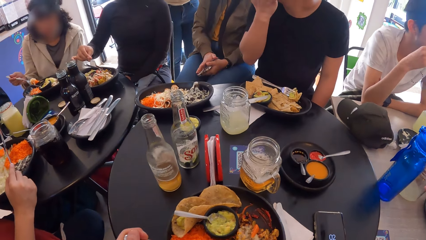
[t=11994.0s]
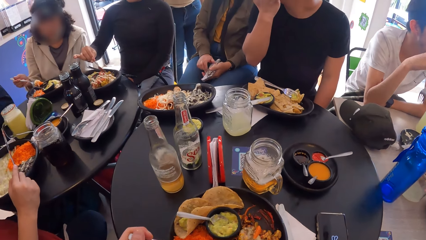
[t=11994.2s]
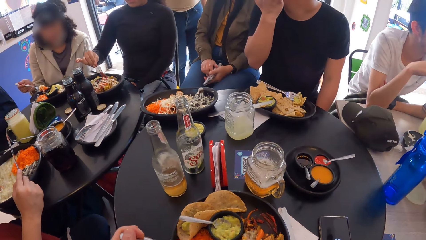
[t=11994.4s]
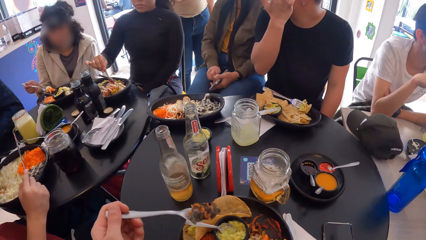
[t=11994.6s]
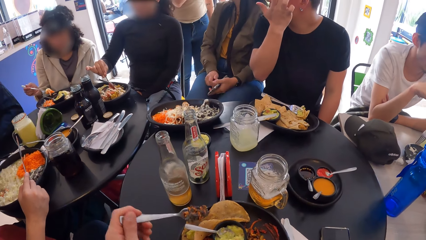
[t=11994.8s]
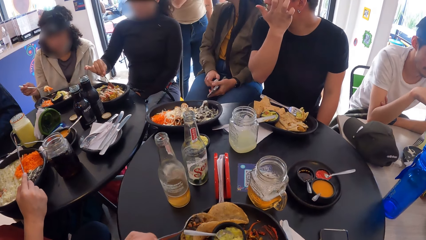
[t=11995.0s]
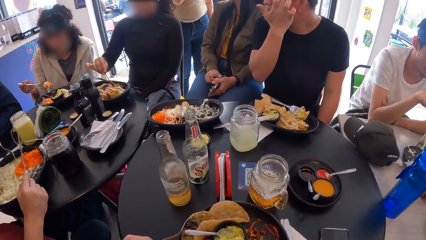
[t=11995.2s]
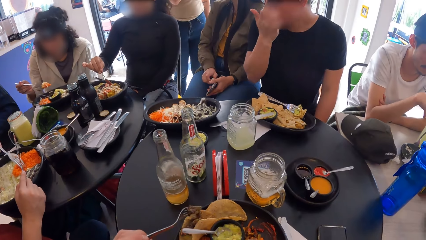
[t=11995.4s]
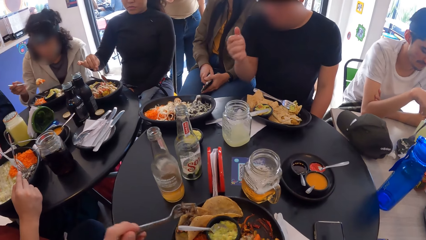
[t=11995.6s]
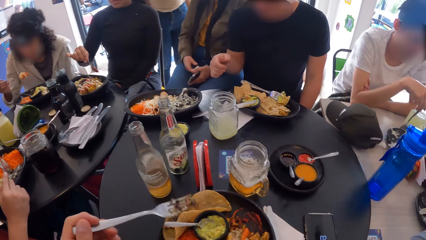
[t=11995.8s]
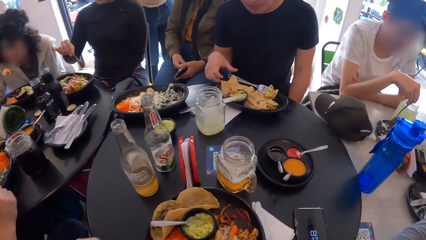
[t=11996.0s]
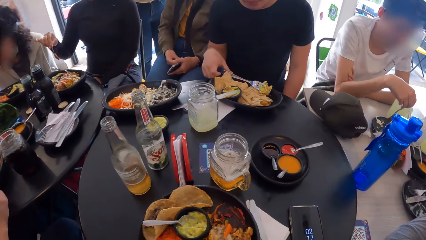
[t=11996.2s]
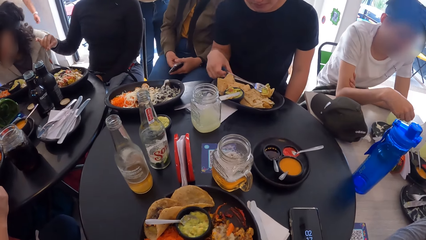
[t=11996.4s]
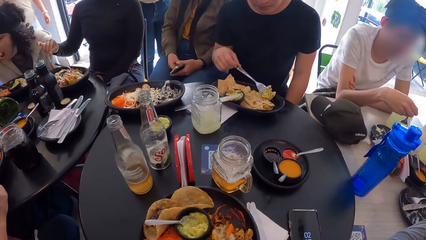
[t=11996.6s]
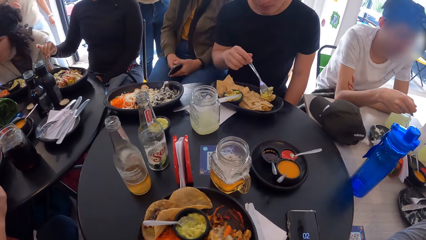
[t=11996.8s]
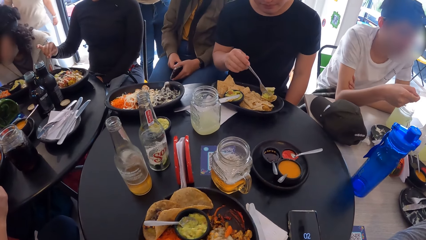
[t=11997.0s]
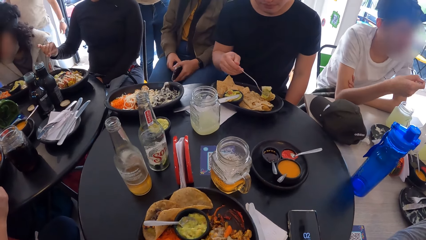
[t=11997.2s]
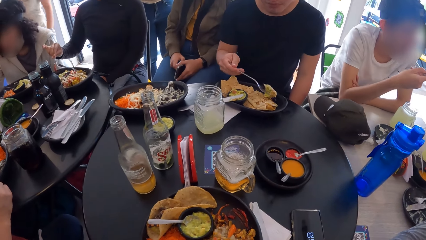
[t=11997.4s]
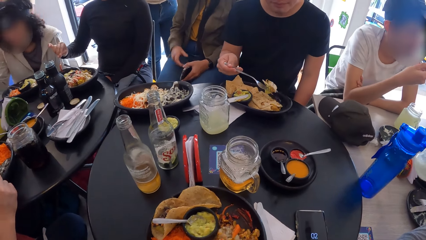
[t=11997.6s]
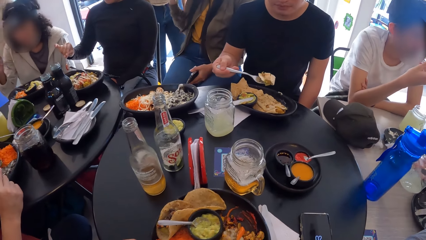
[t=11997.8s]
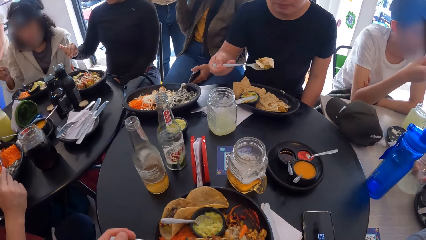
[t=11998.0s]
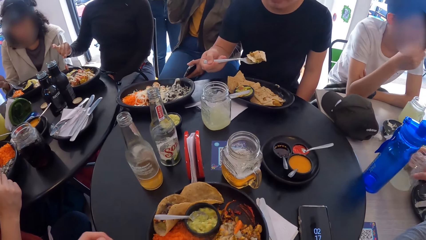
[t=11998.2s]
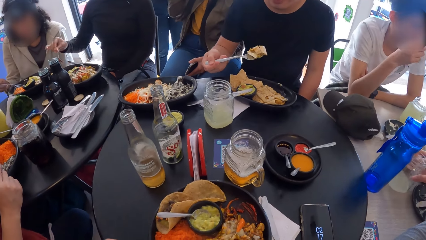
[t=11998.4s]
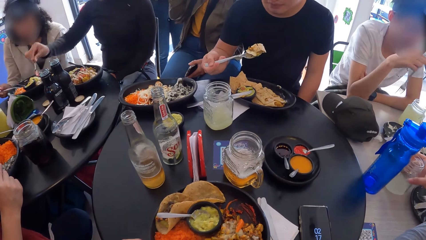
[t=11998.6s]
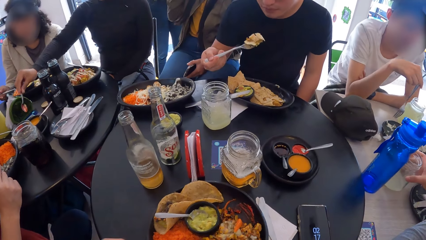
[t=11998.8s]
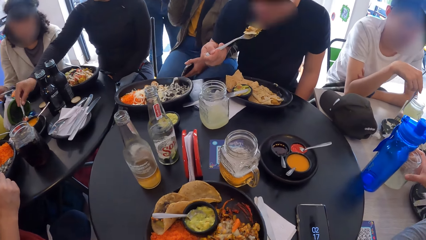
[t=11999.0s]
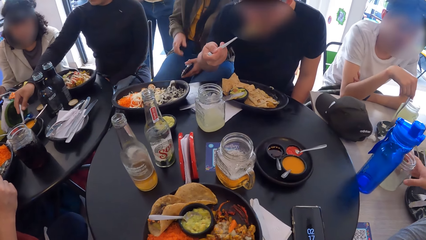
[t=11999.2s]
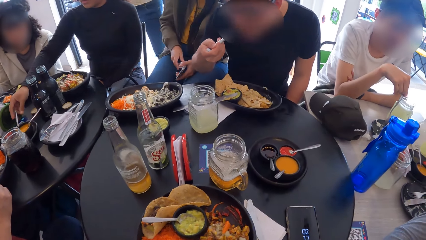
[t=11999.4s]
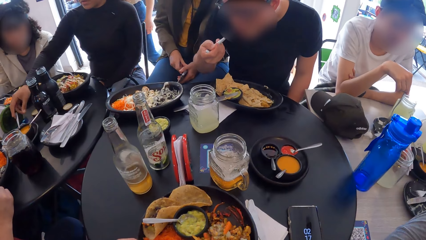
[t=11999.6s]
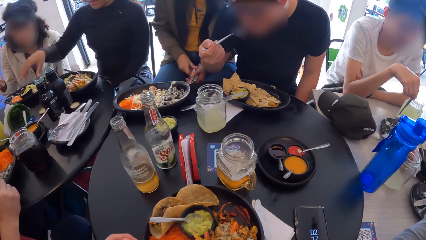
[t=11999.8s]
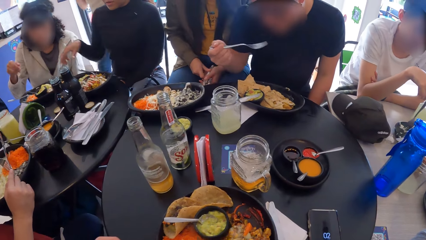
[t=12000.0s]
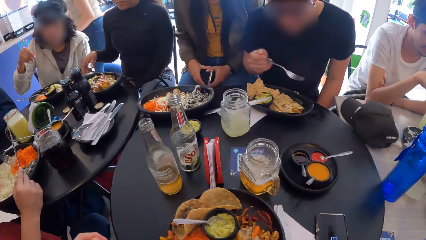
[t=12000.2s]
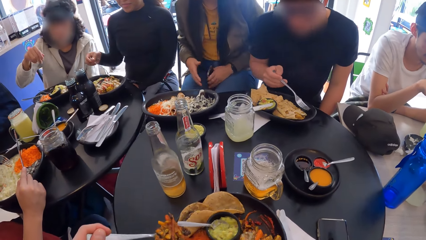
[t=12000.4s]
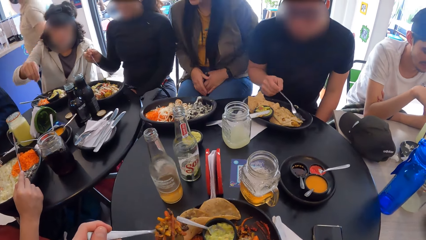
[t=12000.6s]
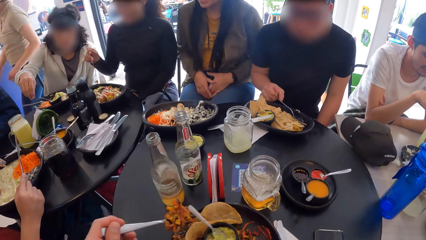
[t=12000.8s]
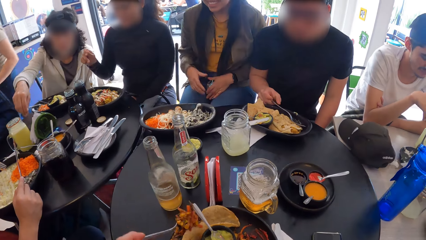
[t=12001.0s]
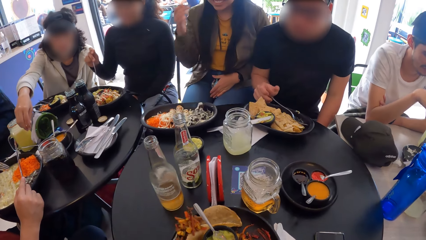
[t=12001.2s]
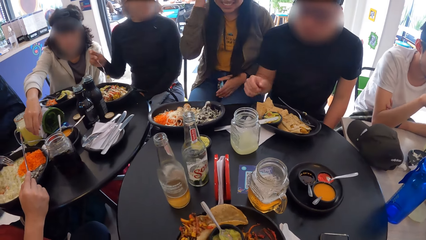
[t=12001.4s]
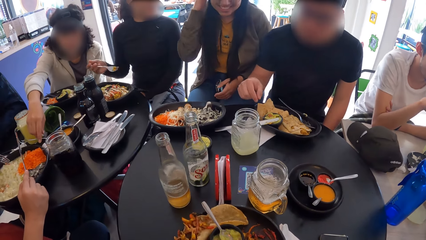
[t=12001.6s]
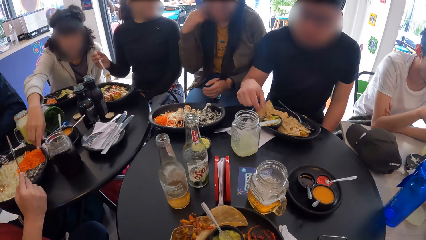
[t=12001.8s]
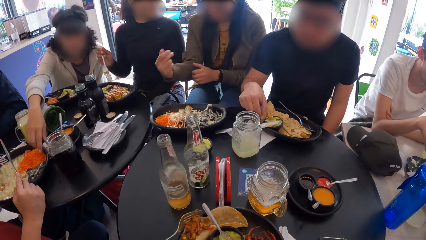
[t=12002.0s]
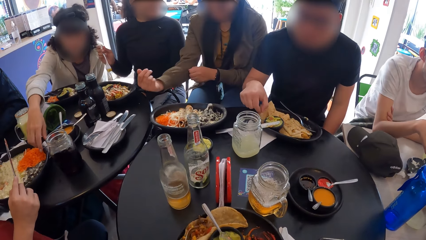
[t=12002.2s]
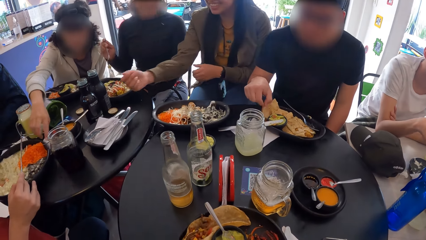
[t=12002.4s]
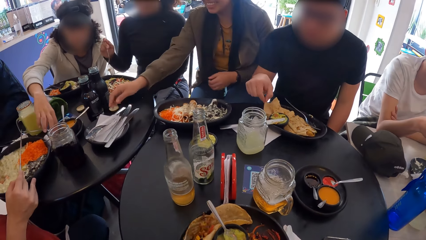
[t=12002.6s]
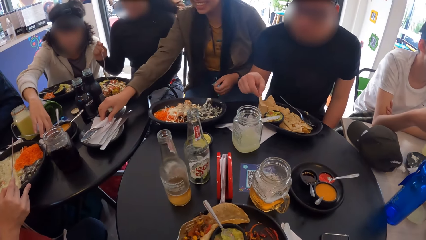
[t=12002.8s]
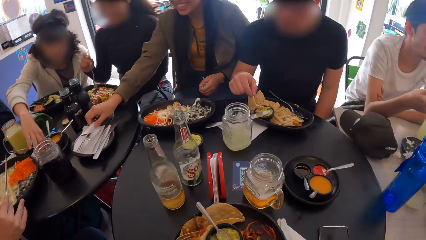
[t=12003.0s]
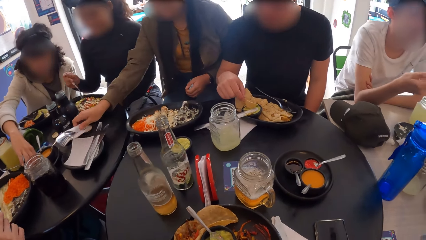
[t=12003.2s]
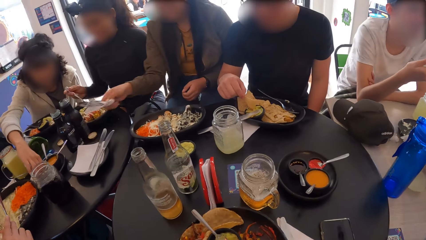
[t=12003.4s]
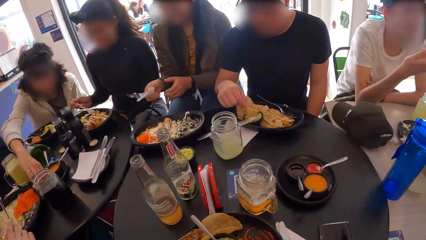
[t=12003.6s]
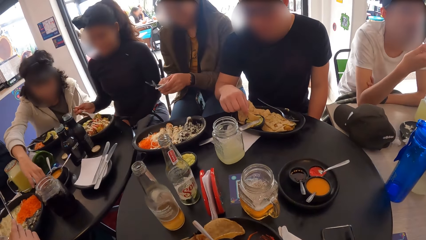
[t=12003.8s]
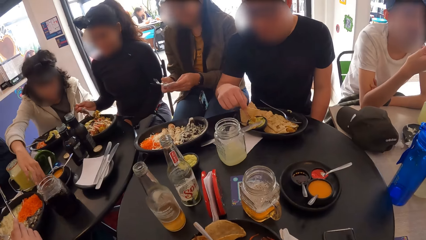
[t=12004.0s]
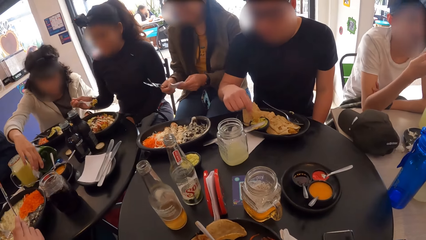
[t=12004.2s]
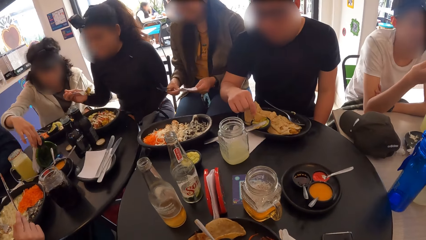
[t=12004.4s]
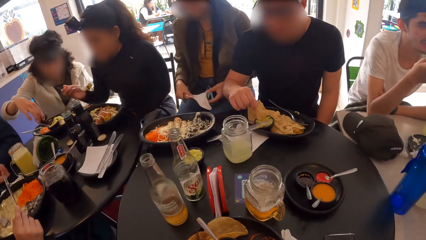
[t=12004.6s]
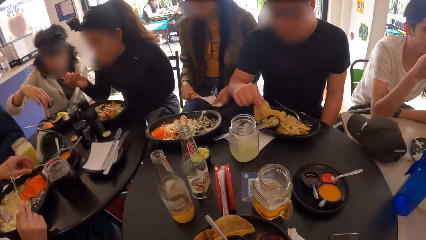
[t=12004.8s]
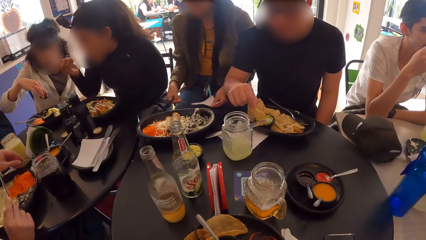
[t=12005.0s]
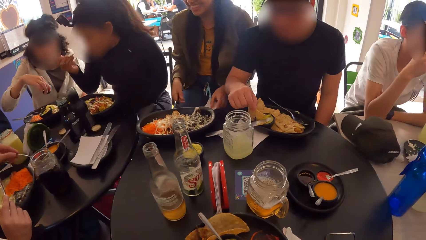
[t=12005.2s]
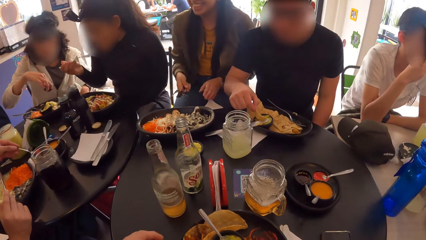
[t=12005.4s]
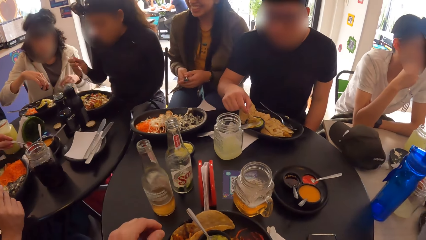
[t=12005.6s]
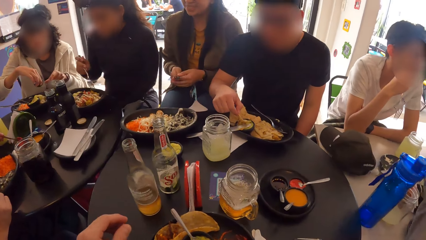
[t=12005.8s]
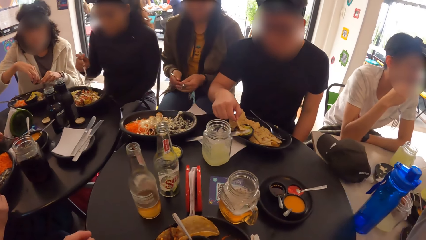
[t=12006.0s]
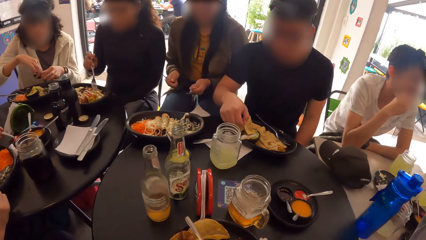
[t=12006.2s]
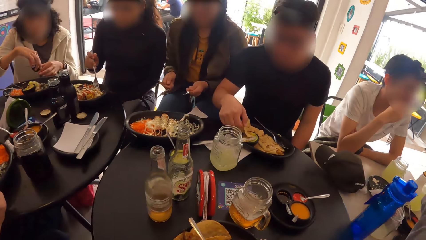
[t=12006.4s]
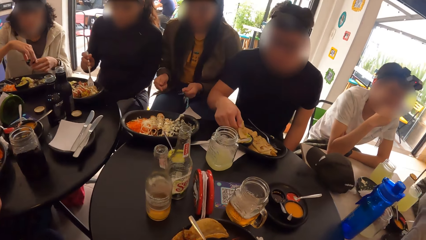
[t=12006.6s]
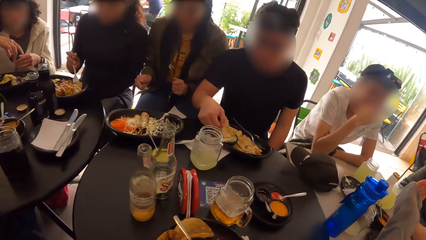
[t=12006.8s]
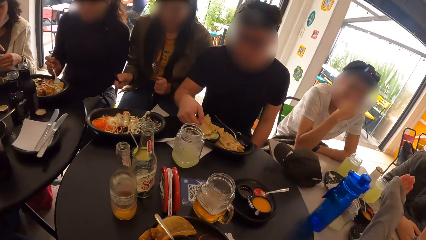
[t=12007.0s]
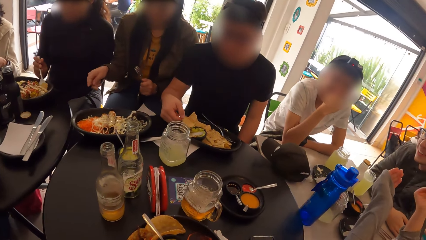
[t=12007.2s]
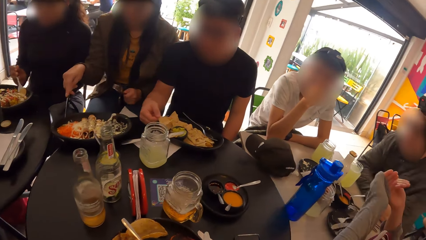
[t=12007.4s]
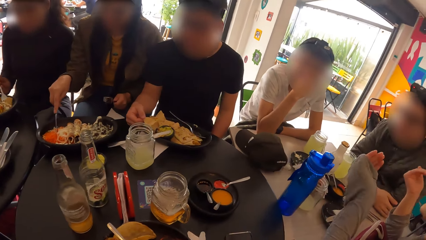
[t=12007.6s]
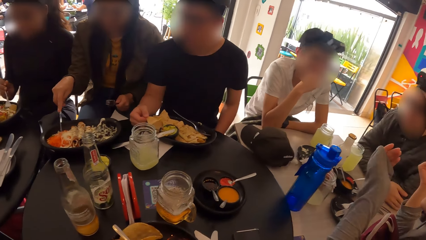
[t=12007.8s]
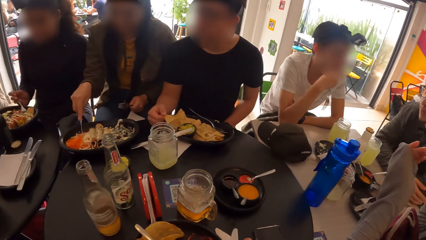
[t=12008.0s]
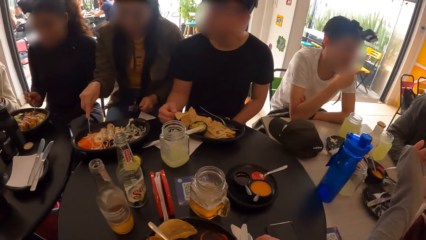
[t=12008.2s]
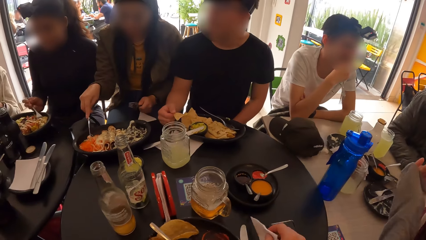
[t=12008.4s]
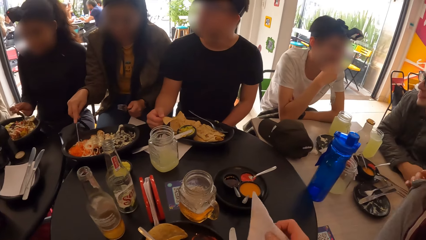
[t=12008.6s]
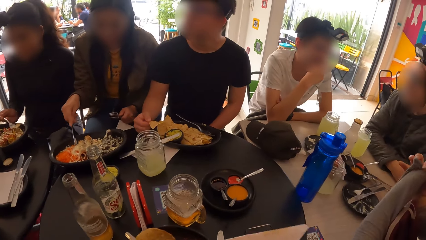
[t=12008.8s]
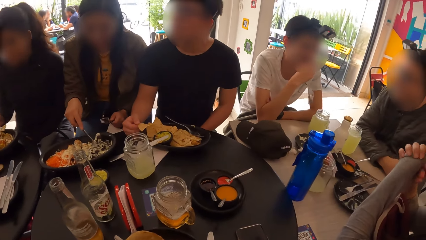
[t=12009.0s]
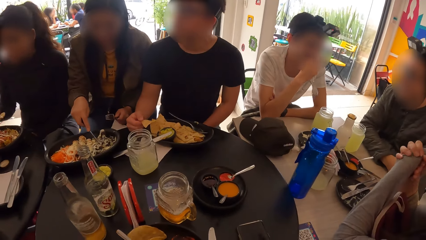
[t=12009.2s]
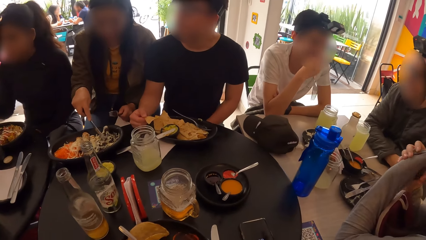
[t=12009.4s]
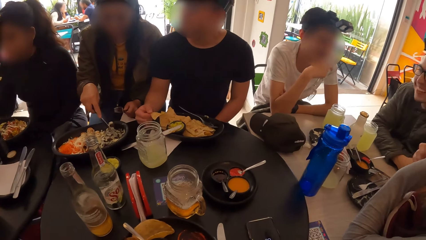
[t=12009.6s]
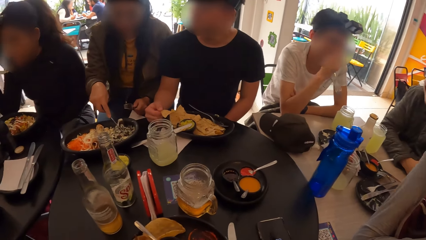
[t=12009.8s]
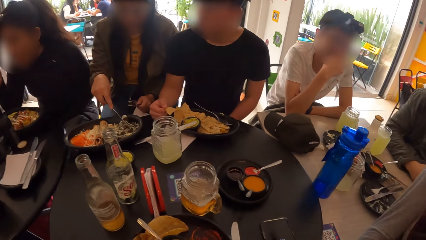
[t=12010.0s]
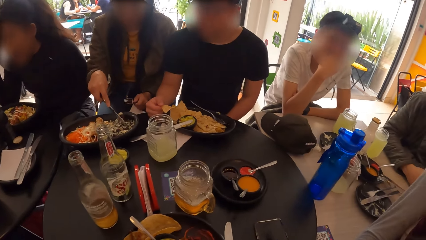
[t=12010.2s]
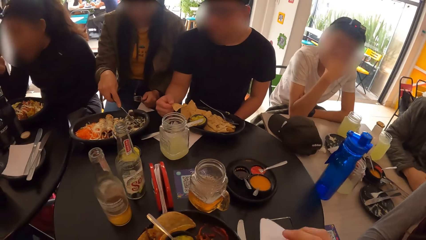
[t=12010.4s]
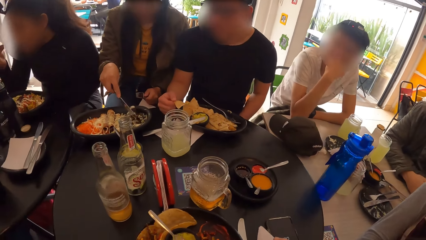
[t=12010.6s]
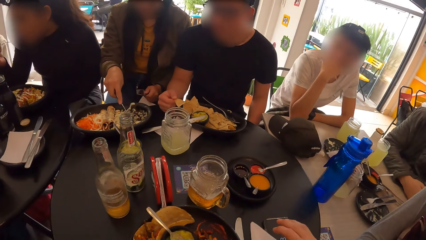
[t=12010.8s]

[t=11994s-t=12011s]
The camera wearer moves the left hand. They scoop food with the fork and put the food on the roti. They scoop the food with the fork and put the food on the roti. A man eats the food from the plate. The camera wearer eats the food from the plate. They pick a serviette.
